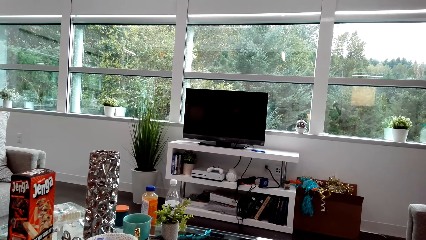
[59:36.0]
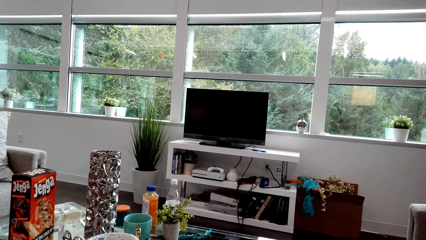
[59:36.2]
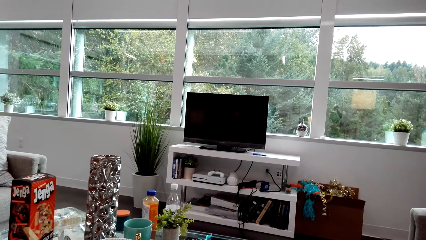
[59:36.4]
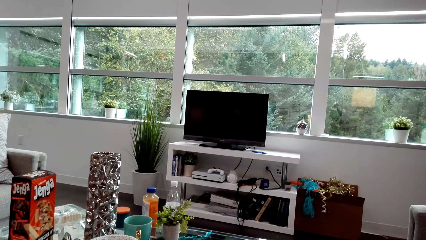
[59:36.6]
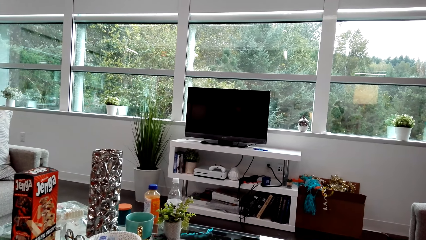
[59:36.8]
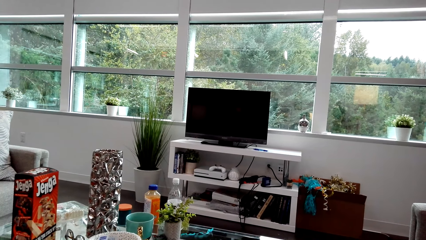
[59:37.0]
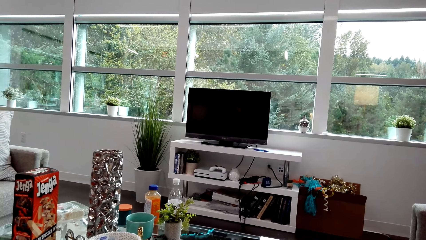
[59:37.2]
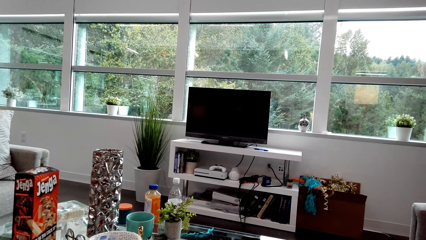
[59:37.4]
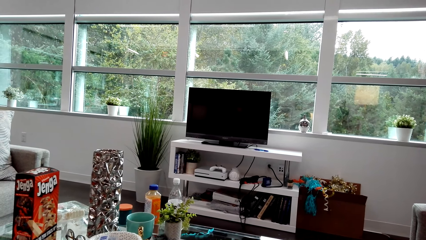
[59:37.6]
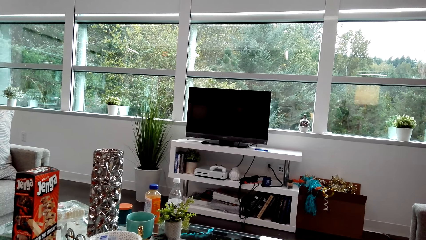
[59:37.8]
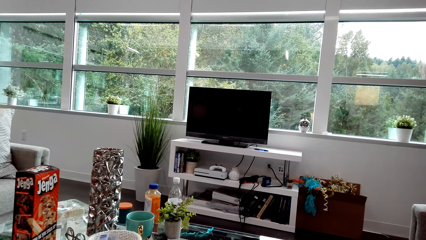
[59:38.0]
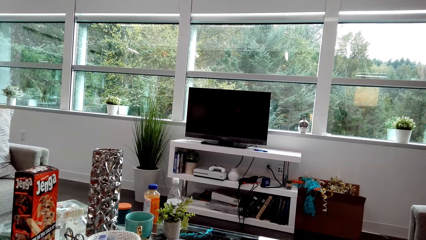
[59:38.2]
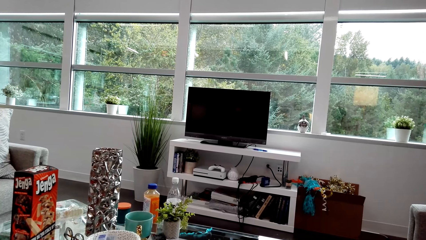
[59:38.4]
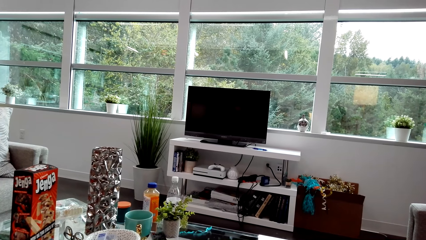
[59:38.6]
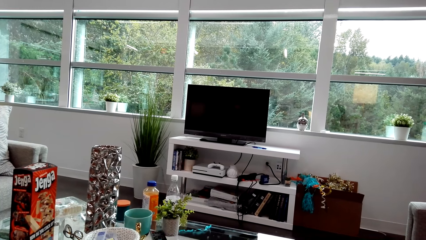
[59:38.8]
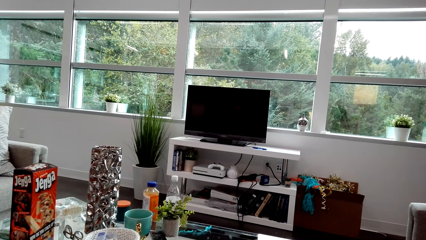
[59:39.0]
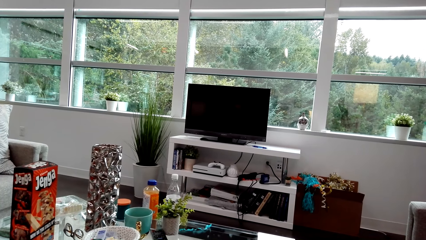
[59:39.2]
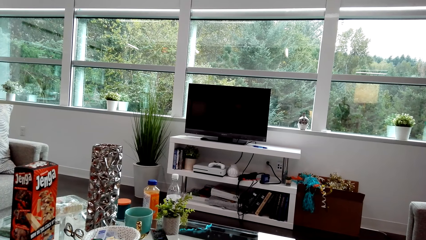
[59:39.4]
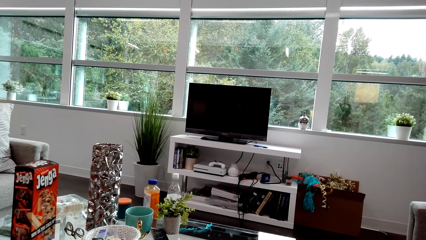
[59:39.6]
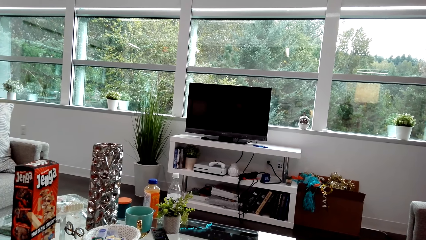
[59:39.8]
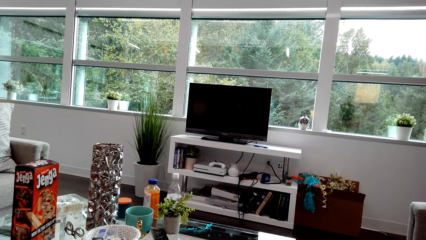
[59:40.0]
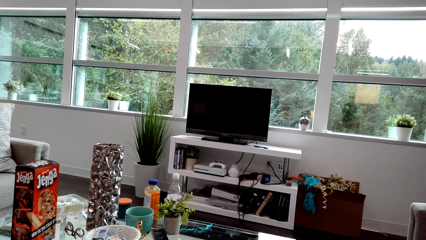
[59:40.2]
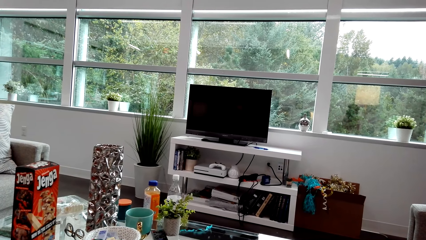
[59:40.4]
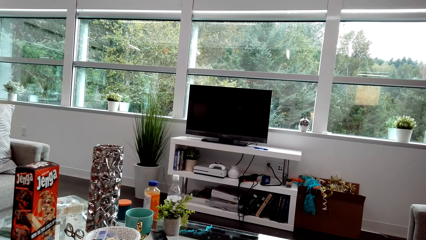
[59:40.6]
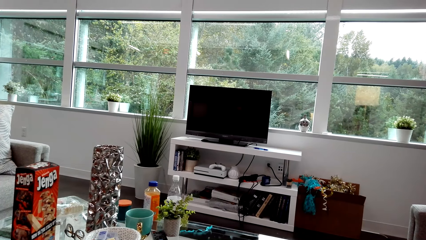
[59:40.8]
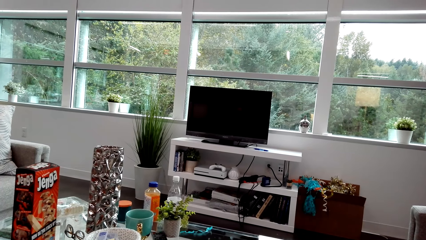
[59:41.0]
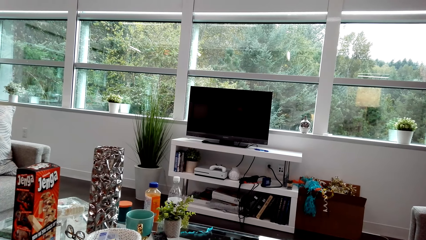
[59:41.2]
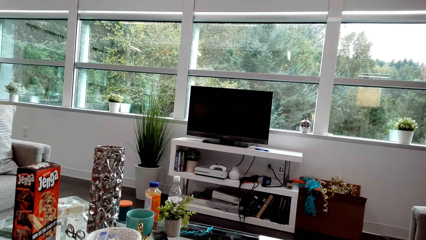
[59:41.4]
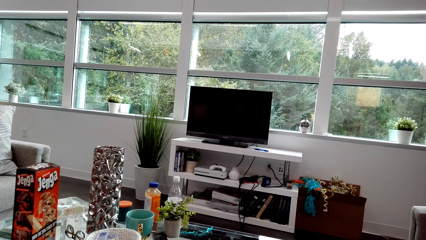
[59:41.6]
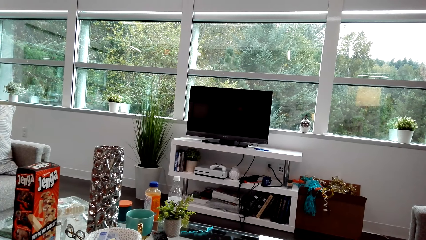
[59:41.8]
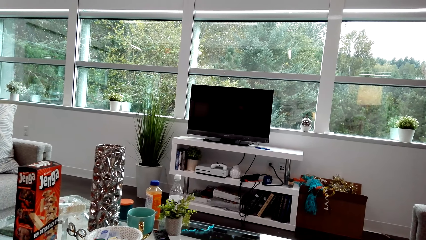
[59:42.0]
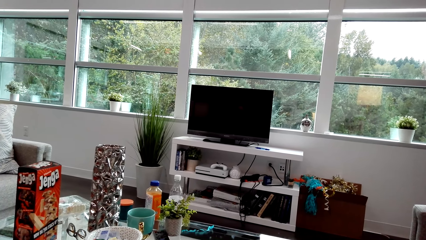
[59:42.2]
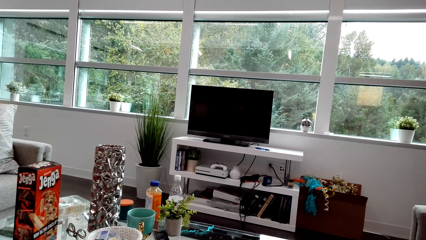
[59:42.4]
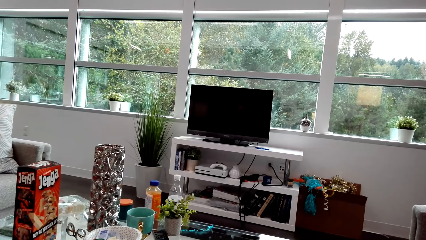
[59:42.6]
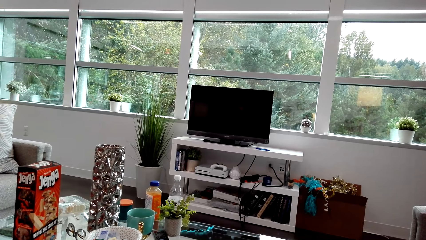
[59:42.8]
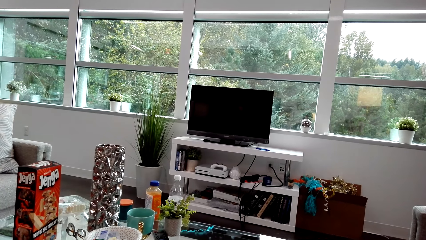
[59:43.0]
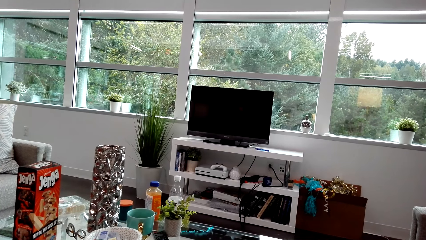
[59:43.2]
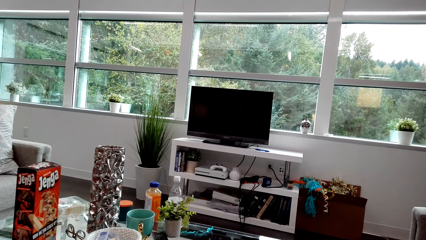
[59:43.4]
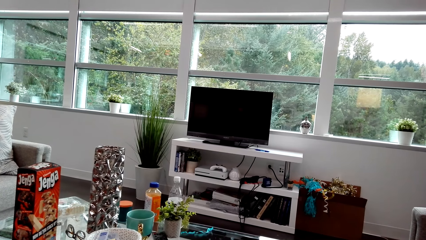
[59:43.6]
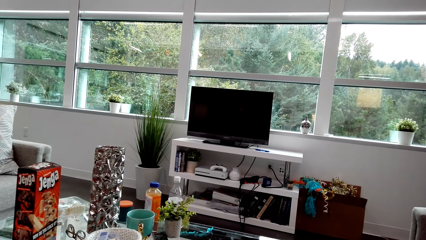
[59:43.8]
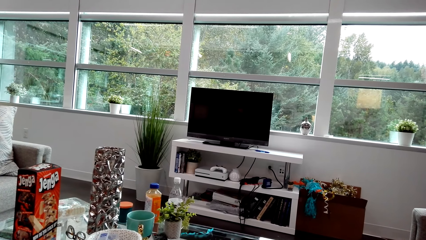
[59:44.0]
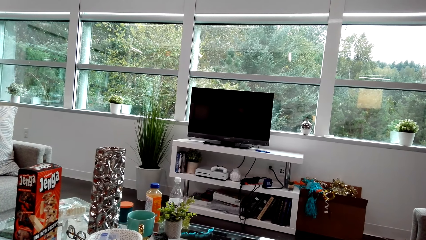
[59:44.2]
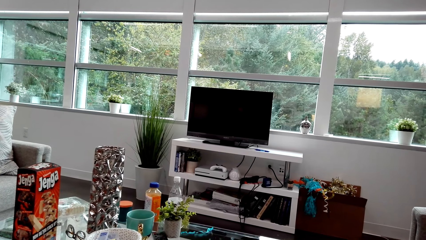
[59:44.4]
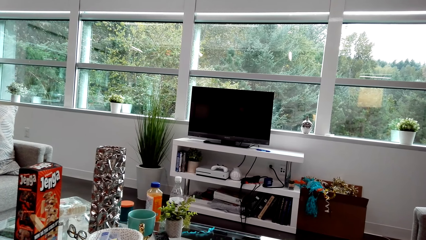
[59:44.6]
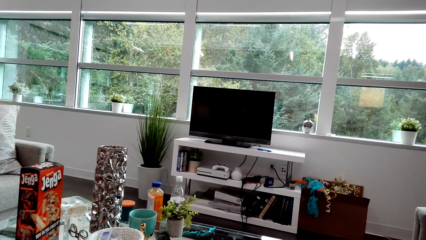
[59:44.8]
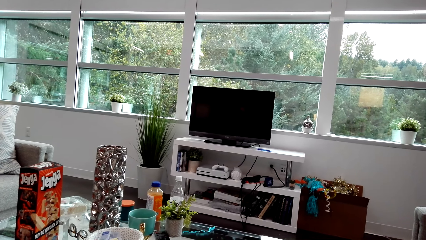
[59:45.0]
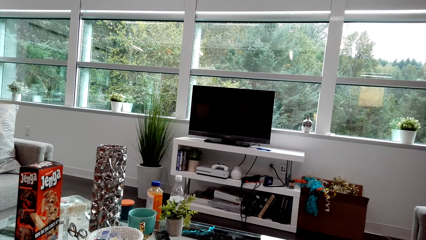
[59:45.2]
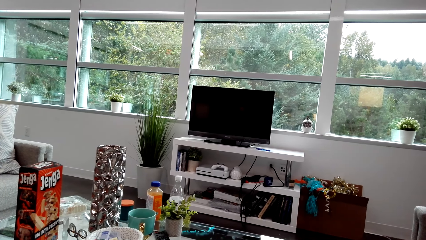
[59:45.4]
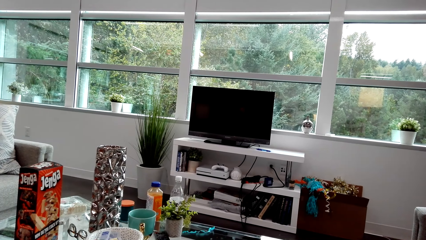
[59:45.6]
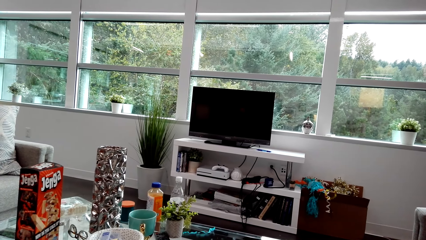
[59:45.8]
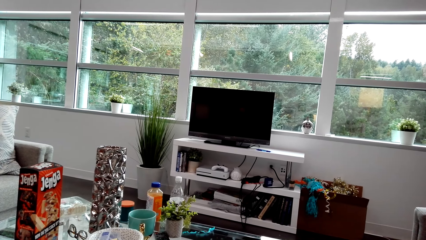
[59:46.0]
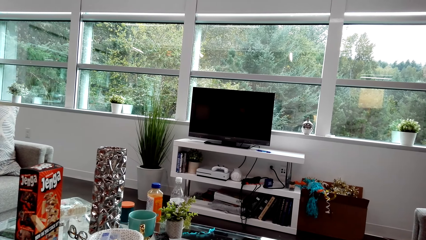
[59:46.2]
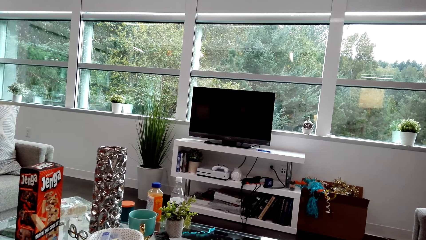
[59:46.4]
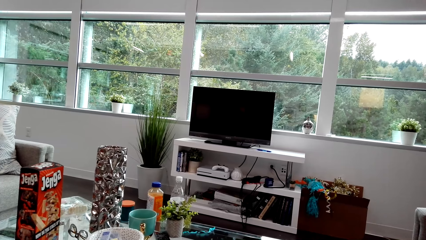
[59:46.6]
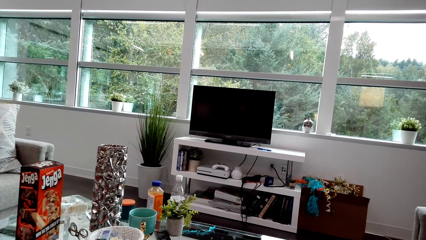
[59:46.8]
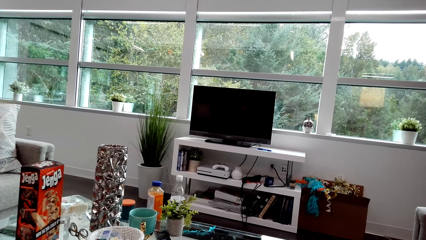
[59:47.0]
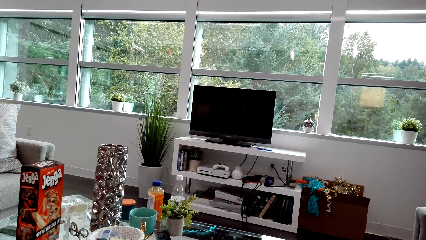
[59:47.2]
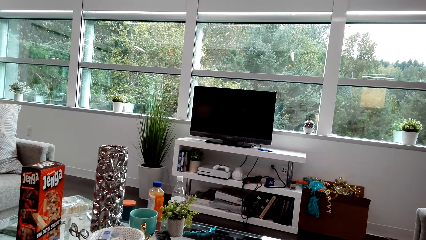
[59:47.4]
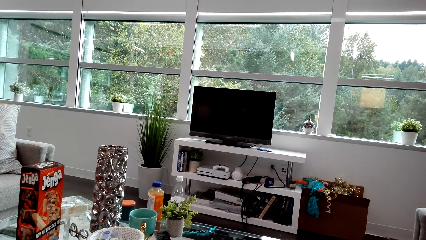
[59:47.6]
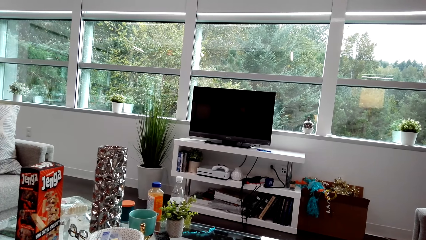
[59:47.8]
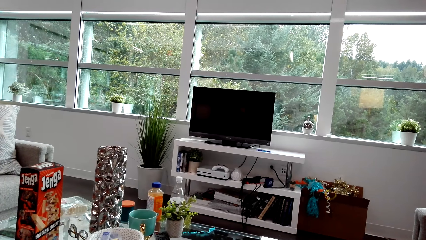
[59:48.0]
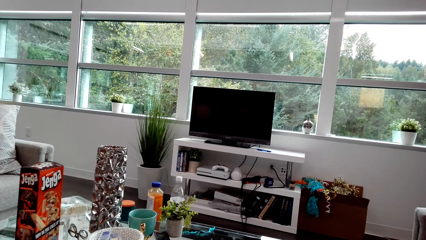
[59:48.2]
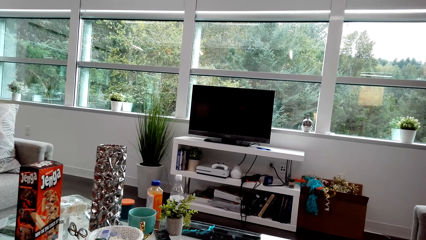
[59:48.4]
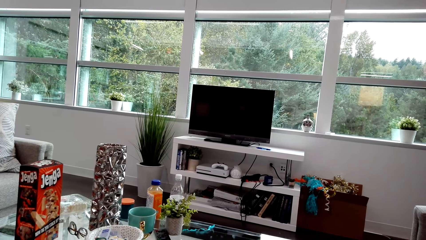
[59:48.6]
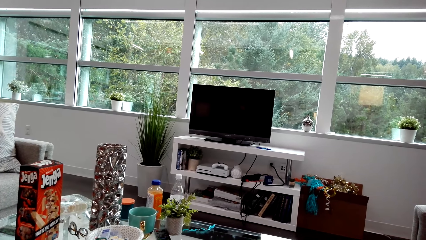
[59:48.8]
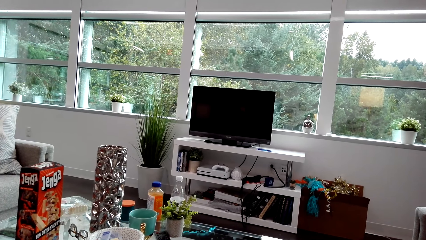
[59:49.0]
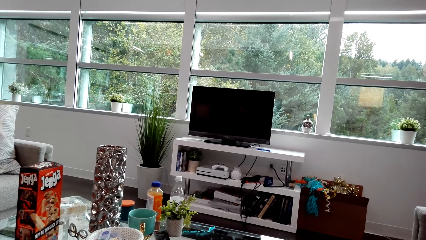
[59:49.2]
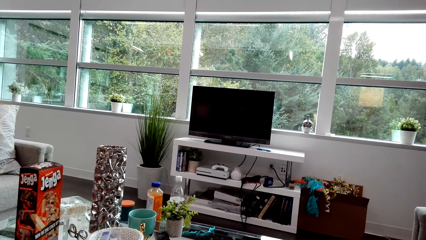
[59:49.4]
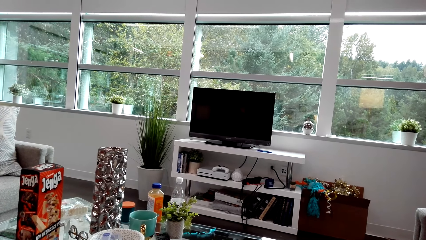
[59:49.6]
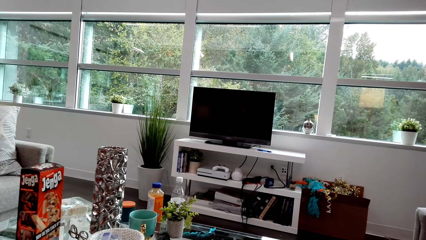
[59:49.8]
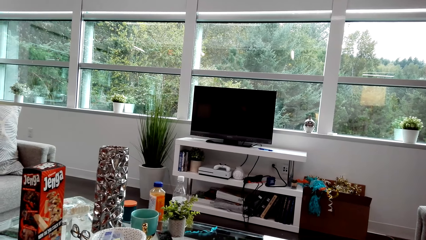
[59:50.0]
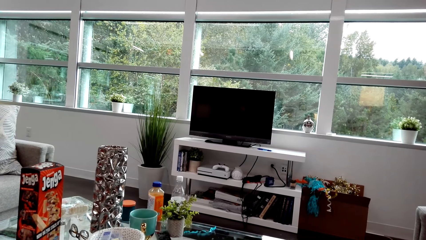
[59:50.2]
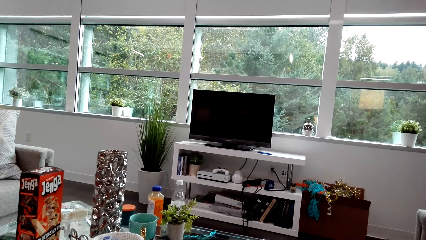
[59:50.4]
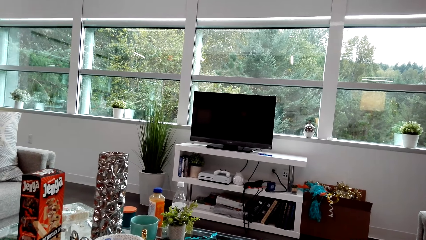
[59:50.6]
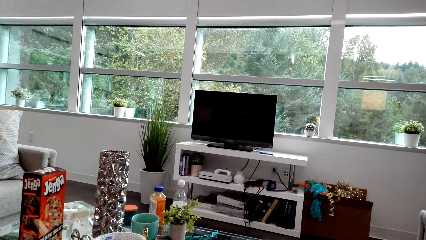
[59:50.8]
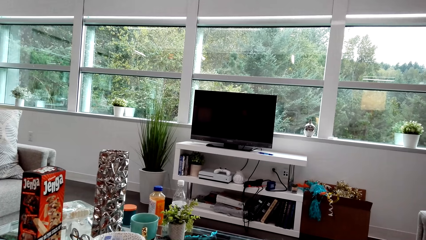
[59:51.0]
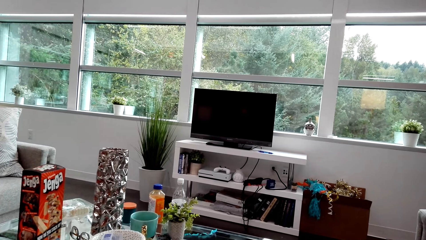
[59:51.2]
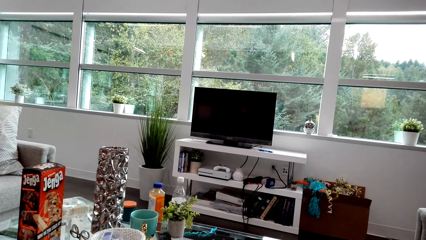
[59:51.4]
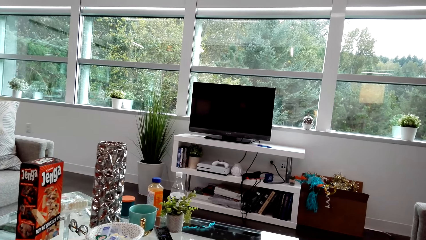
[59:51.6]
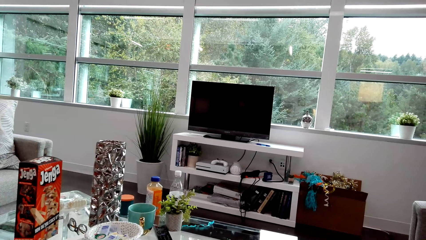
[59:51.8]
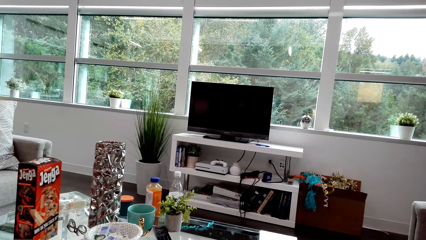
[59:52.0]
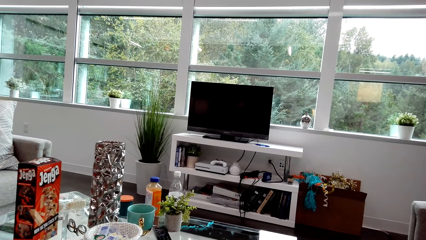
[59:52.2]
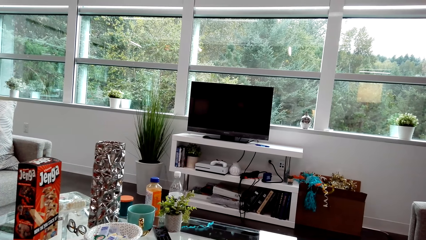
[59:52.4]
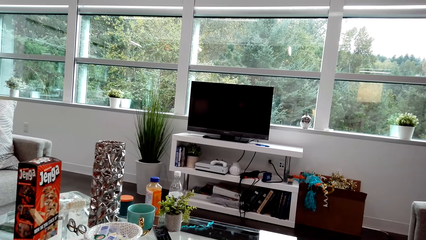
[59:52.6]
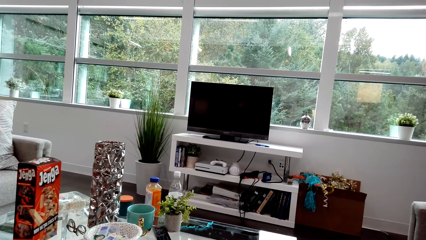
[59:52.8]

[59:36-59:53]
A lady dialogues with the camera wearer. The camera wearer looks around and dialogues with the lady.
